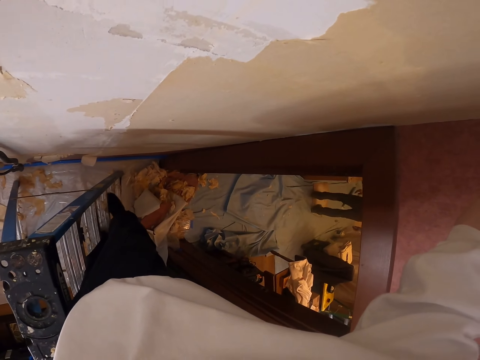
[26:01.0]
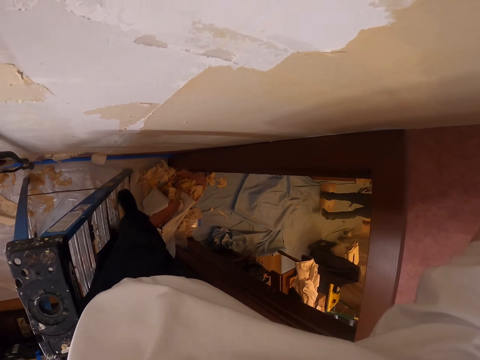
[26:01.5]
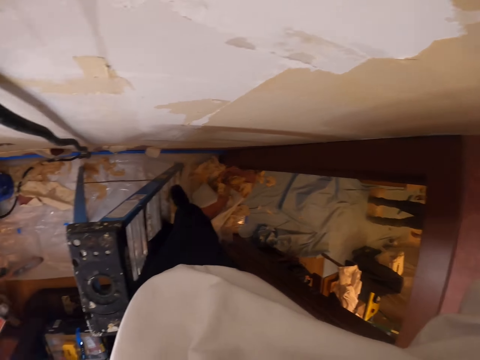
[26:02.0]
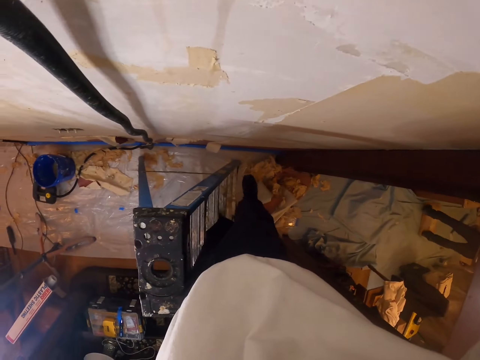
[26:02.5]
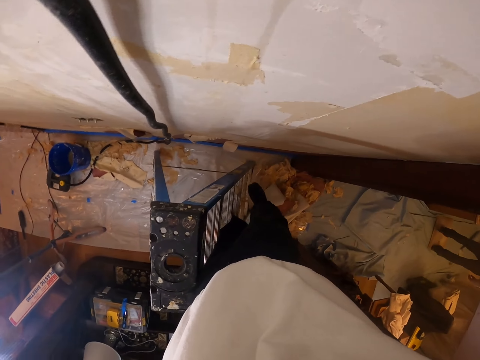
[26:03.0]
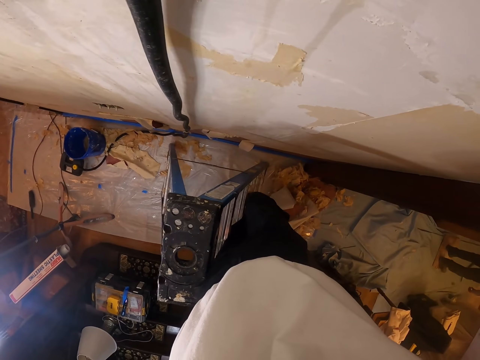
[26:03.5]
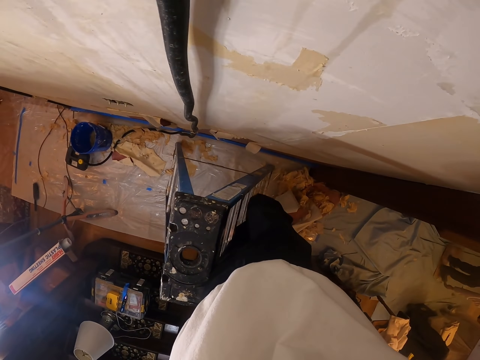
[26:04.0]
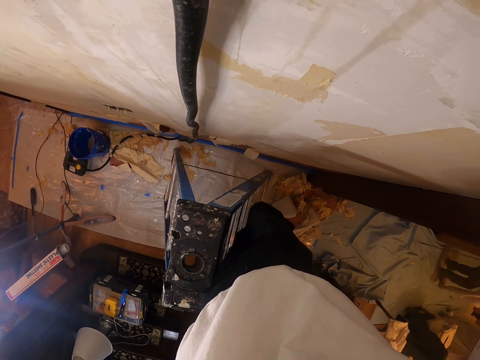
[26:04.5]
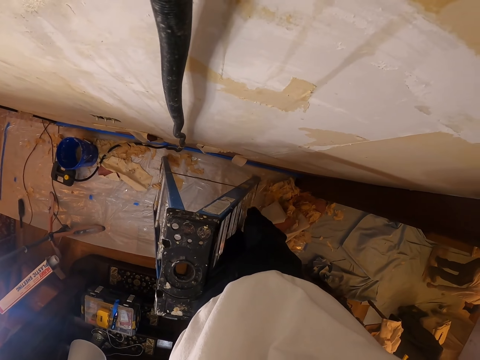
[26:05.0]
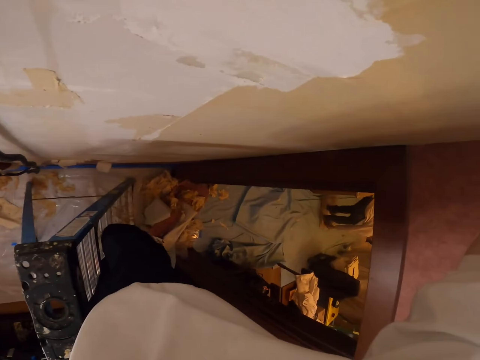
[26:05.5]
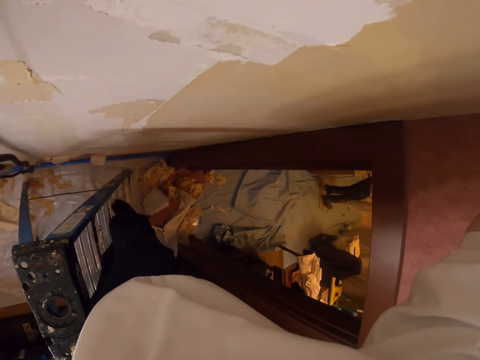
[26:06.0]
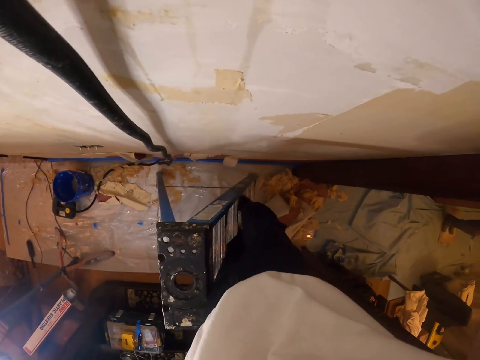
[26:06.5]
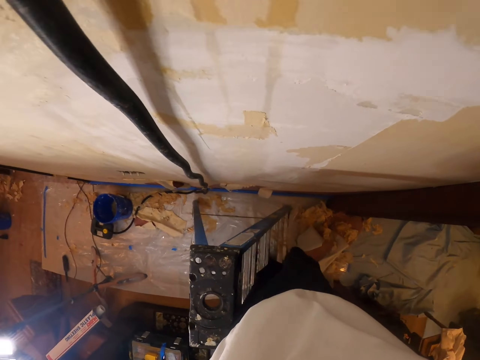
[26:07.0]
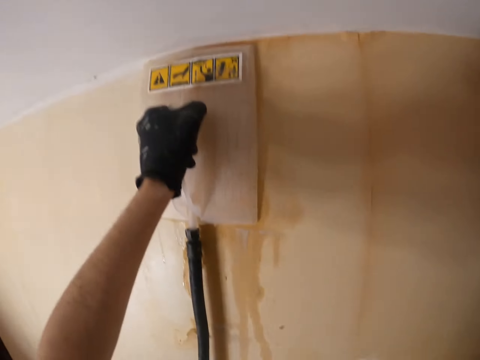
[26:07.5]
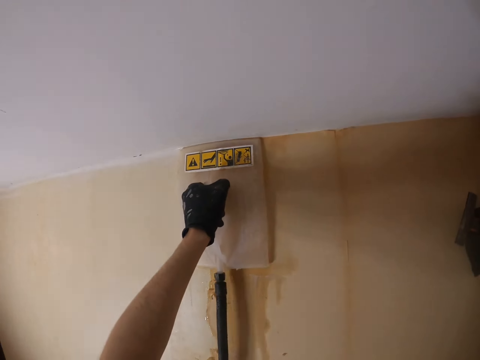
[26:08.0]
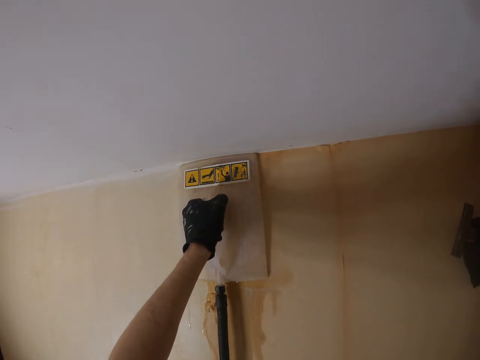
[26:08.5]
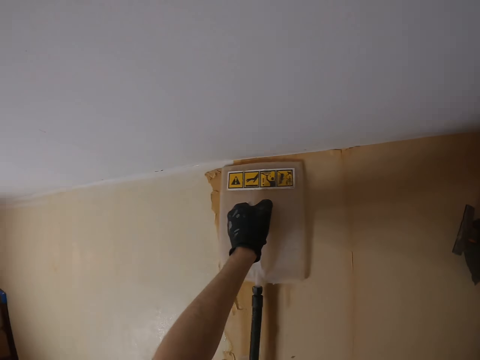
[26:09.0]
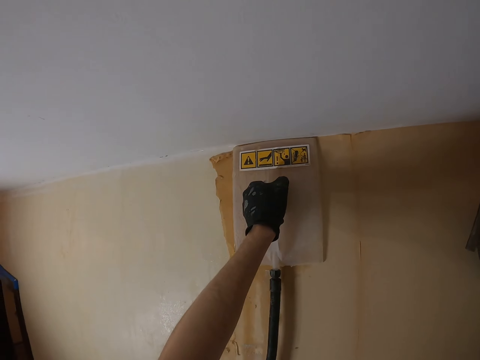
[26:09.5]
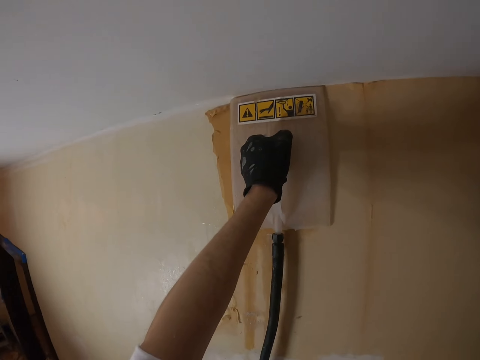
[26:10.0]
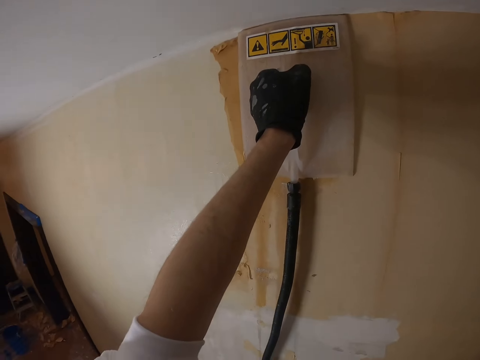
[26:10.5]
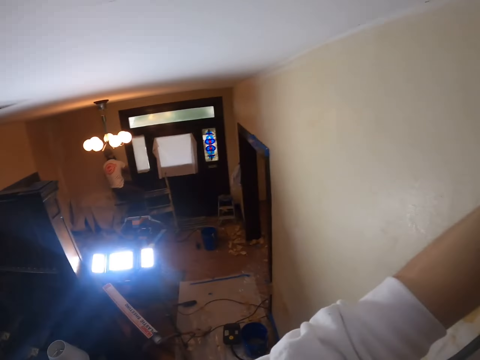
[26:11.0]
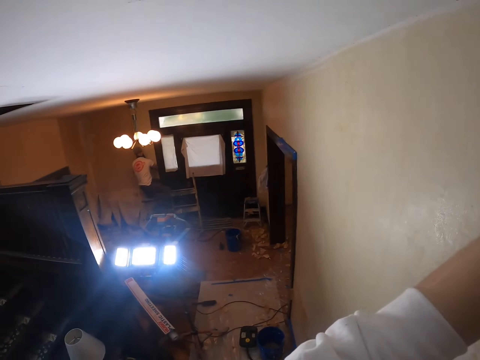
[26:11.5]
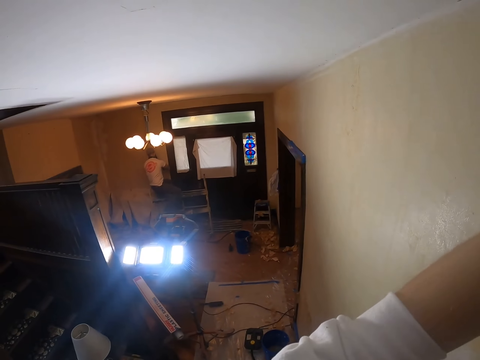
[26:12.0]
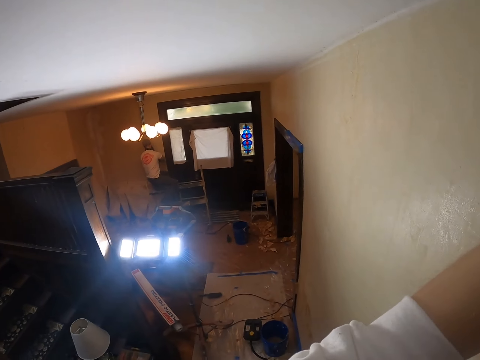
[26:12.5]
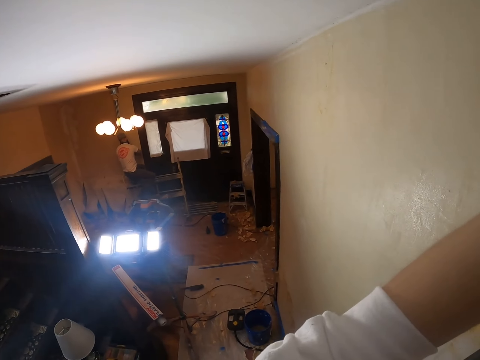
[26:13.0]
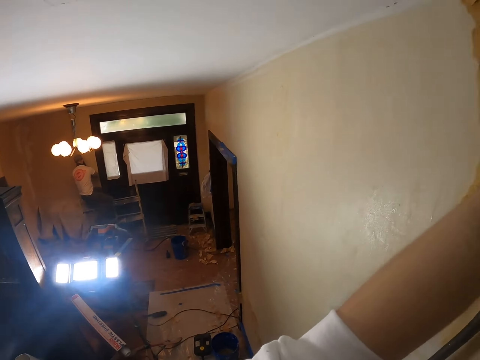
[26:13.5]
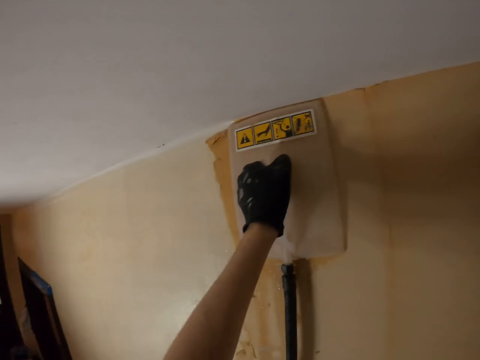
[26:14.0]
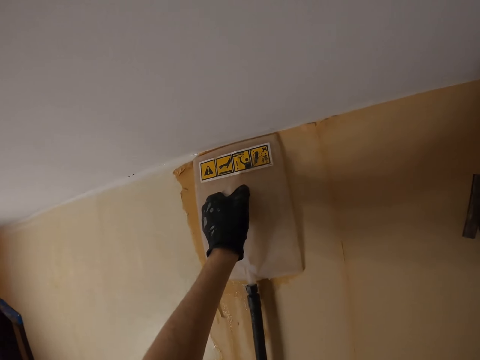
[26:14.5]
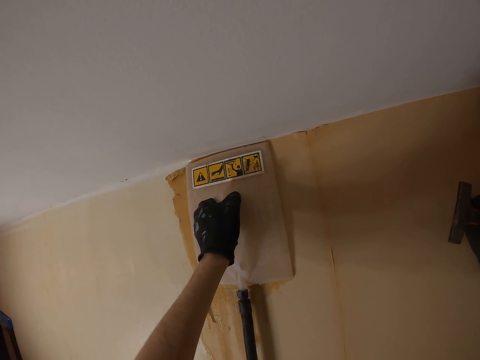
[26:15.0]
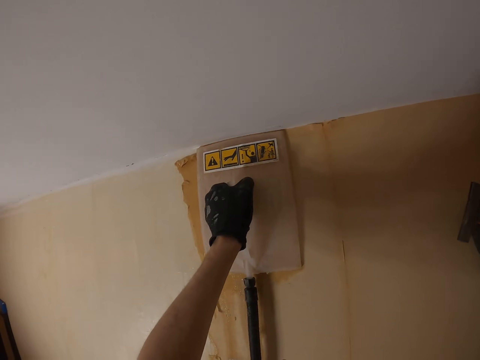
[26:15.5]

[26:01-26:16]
The camera wearer looks around. They move a wallpaper steamer on the wall. They look around. They look at a man.

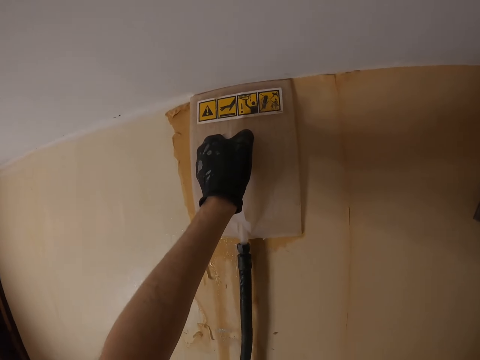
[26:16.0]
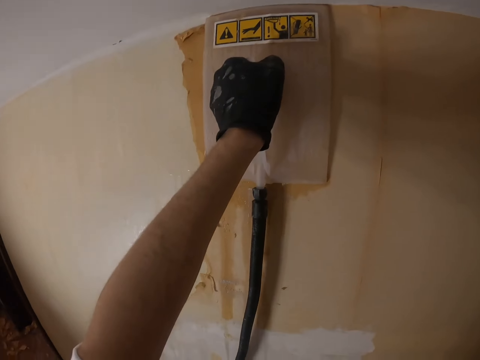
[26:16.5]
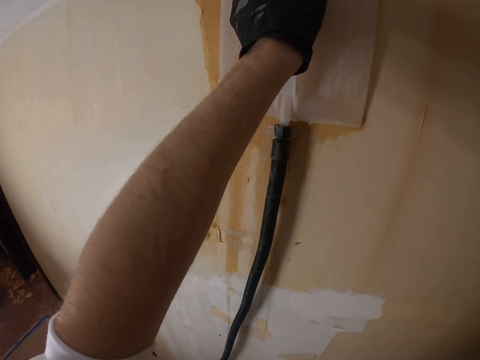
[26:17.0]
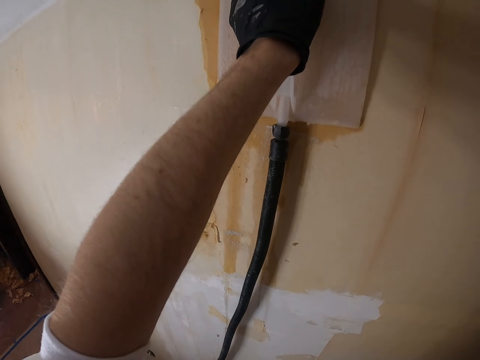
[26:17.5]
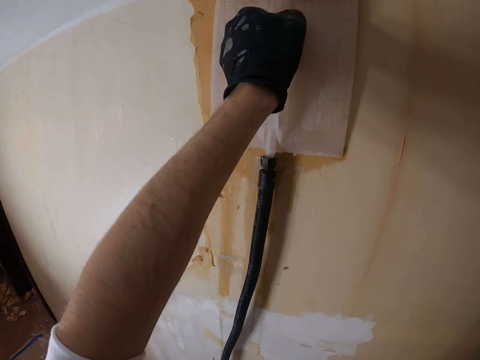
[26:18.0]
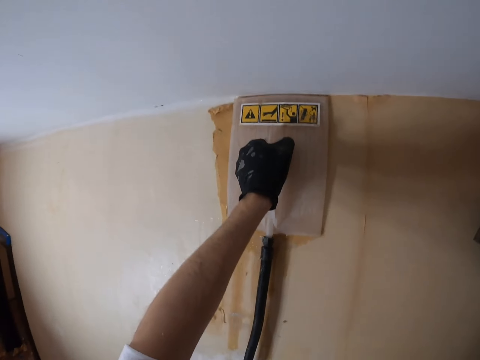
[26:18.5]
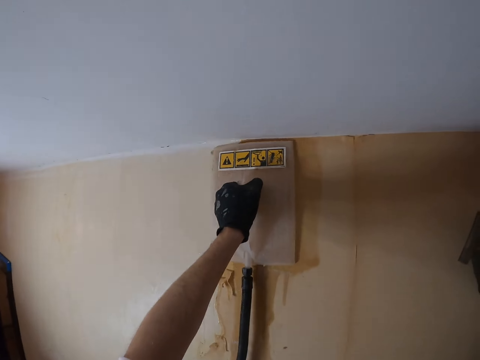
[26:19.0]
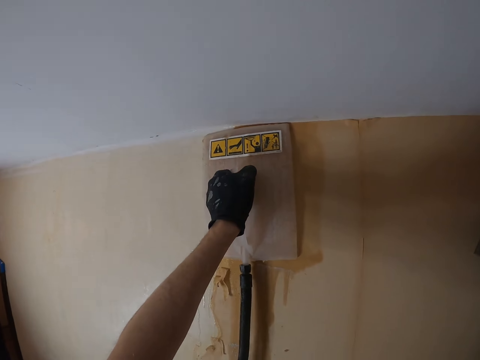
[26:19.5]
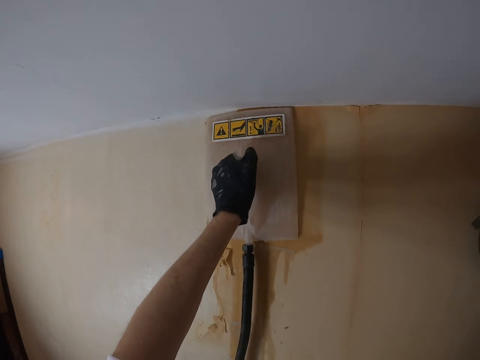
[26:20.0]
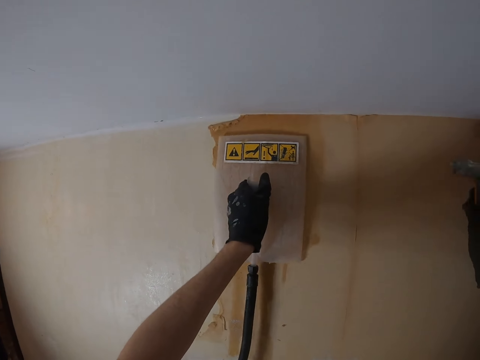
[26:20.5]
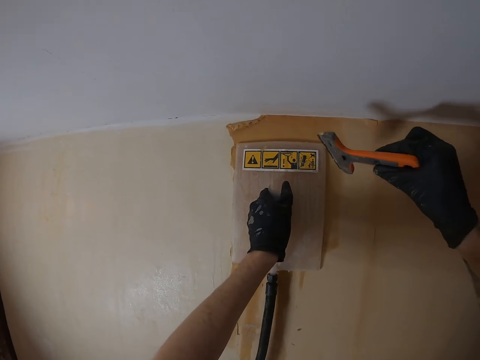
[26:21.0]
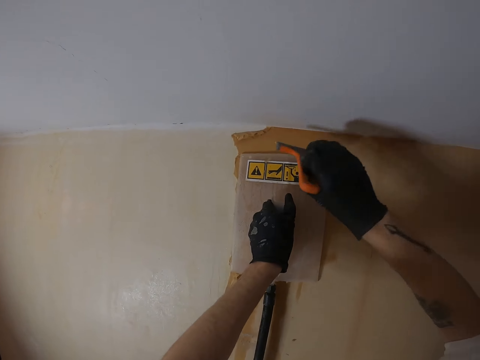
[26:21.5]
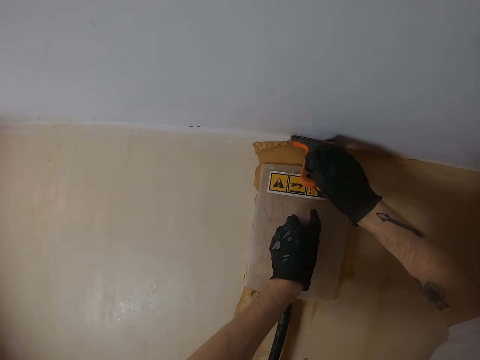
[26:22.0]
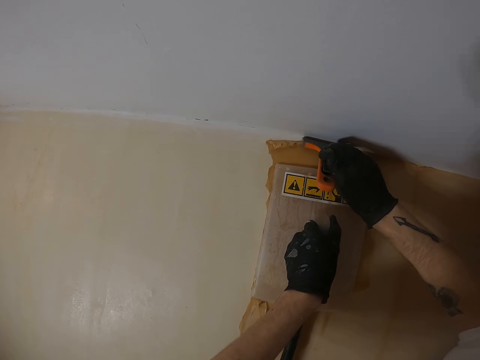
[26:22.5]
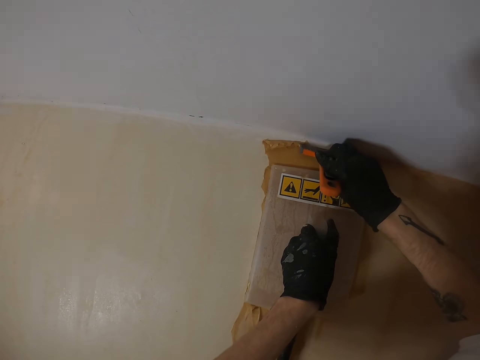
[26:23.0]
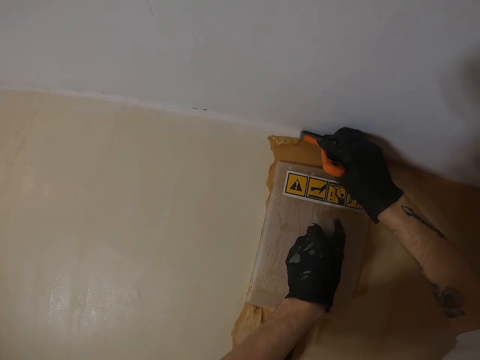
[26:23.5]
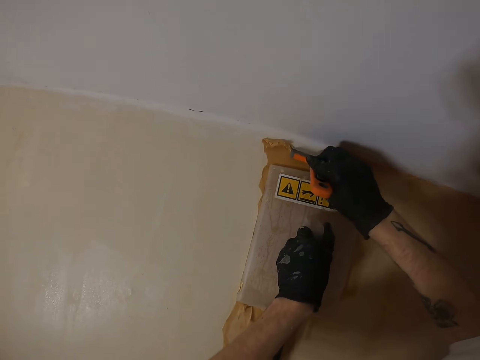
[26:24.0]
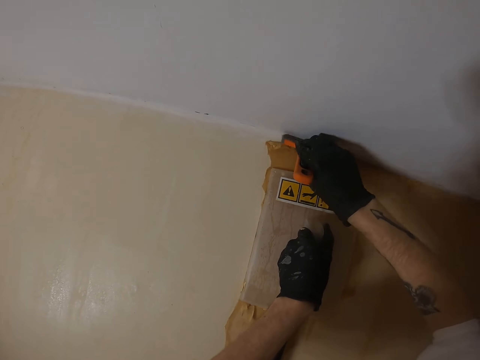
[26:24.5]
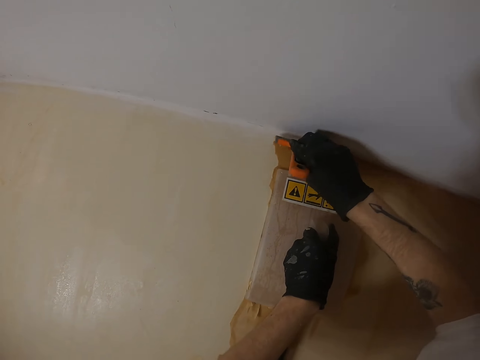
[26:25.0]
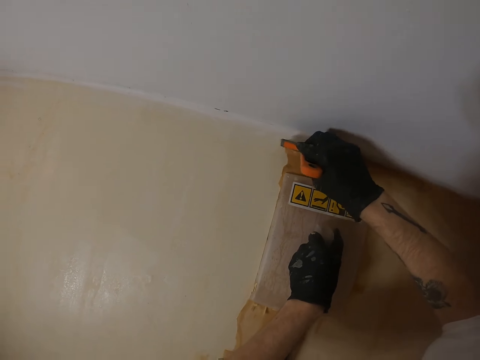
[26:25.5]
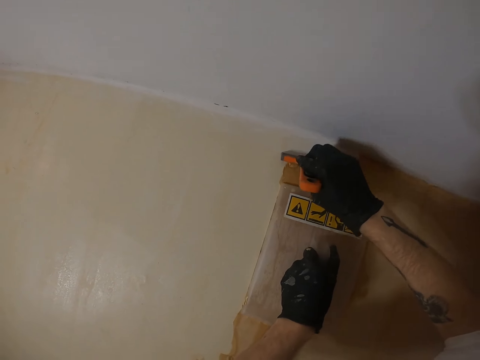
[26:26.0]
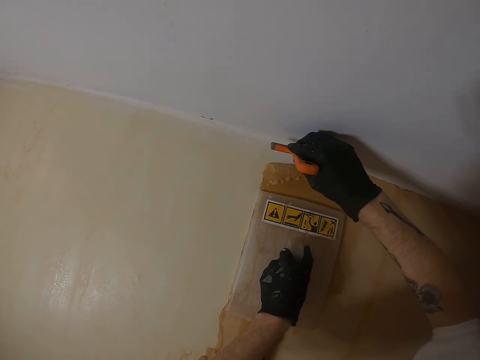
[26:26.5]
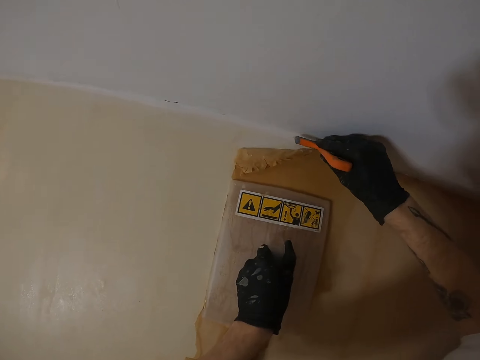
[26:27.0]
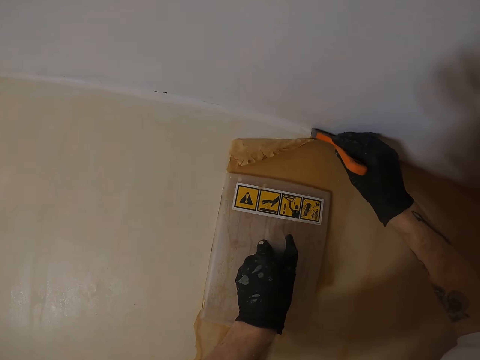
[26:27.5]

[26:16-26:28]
The camera wearer moves a wallpaper steamer or plastic float on the wall. They look around. They move the plastic float. They lift the scraper. They remove paint from the wall with the scraper.
